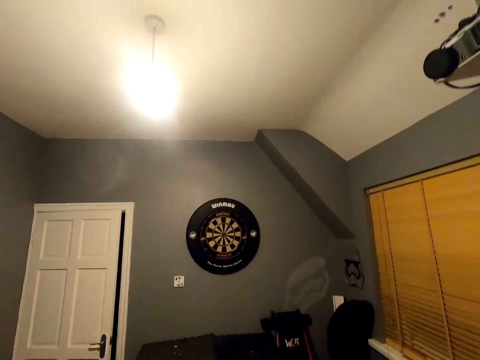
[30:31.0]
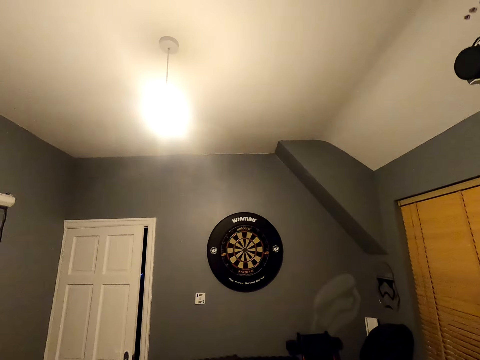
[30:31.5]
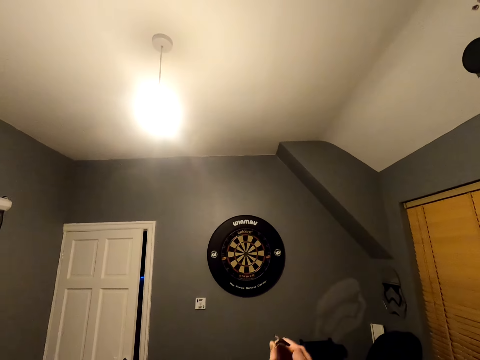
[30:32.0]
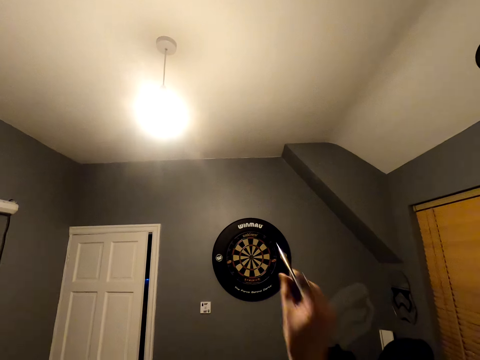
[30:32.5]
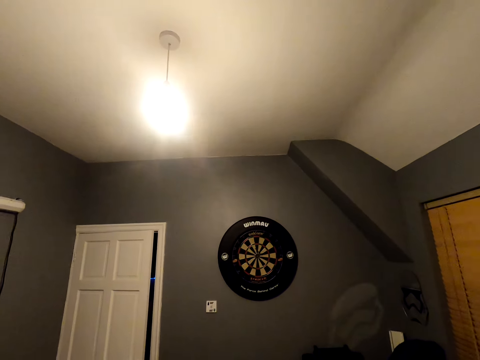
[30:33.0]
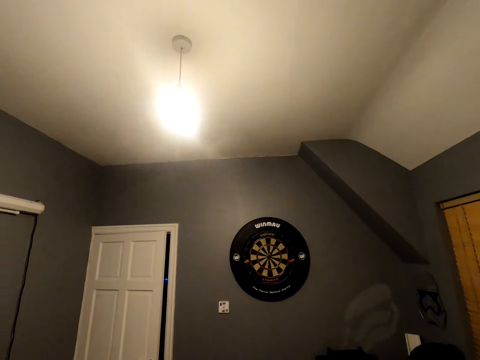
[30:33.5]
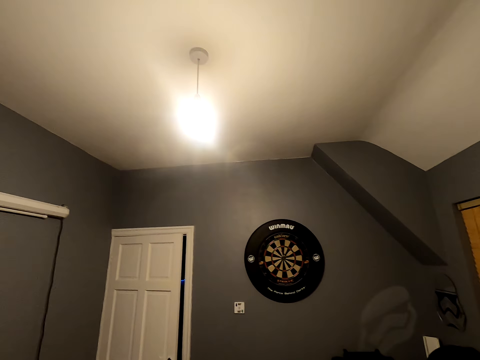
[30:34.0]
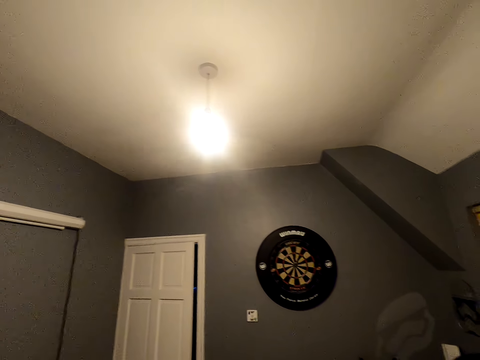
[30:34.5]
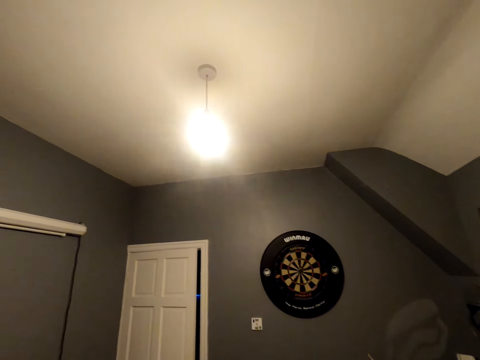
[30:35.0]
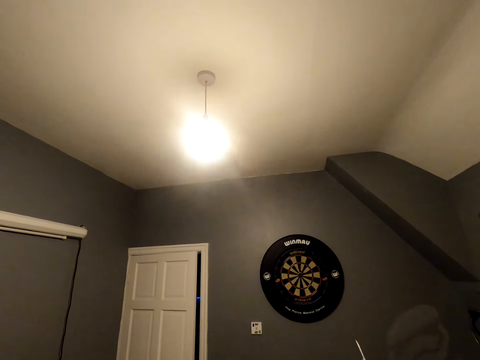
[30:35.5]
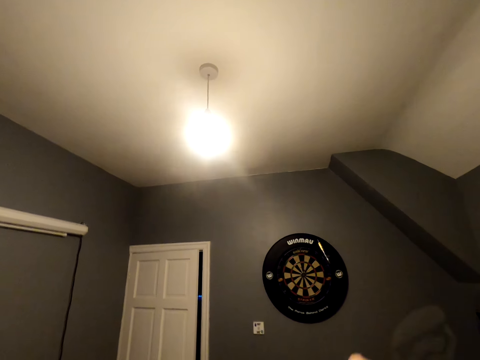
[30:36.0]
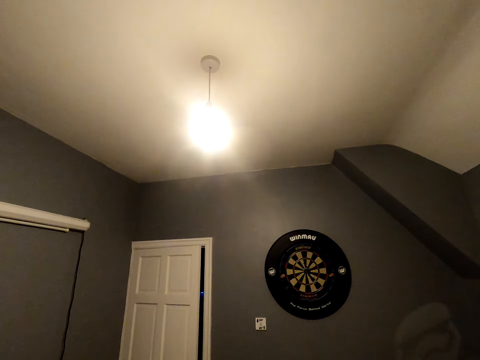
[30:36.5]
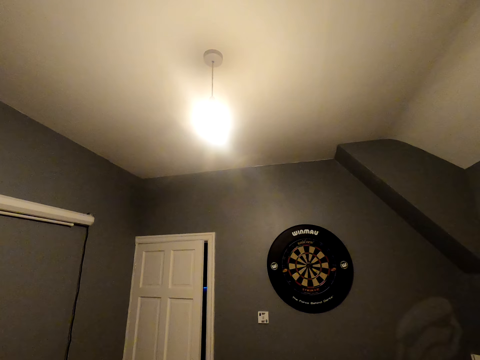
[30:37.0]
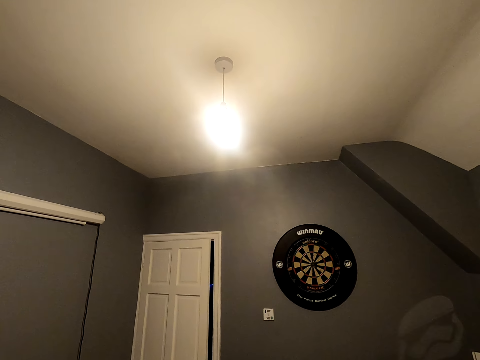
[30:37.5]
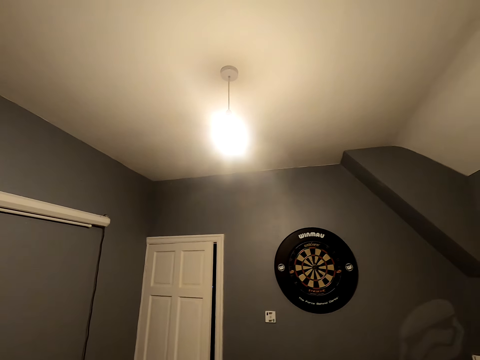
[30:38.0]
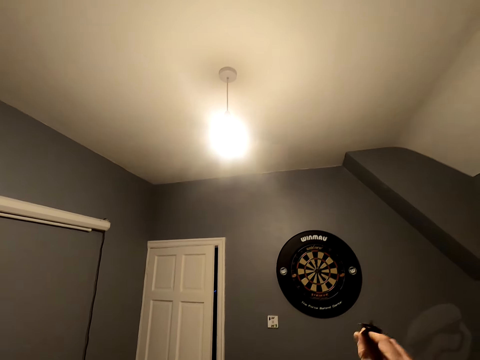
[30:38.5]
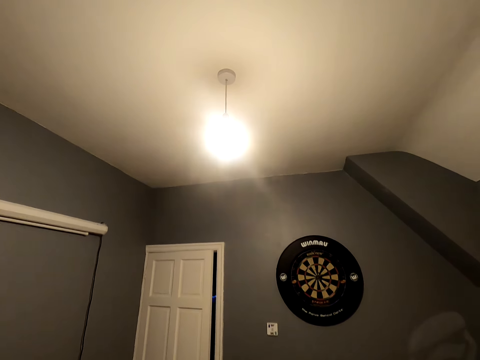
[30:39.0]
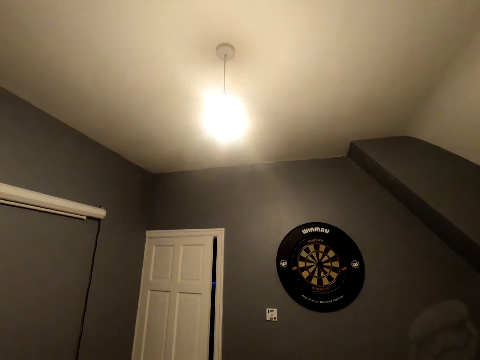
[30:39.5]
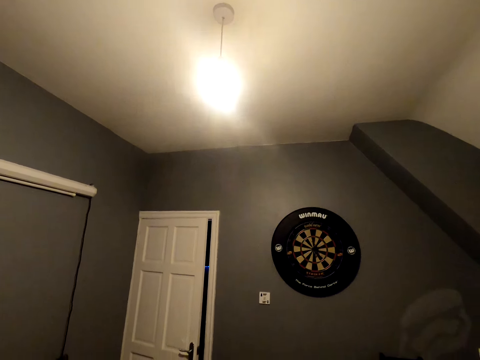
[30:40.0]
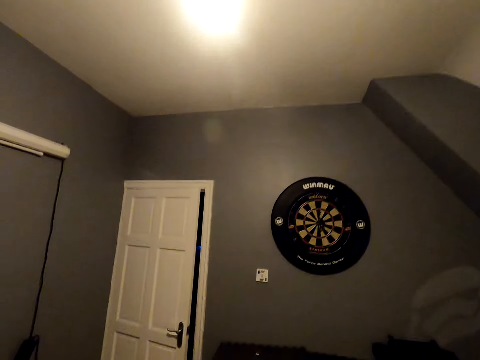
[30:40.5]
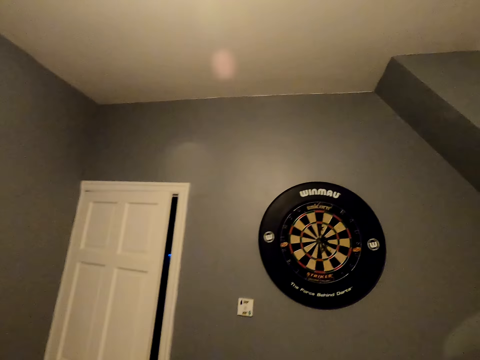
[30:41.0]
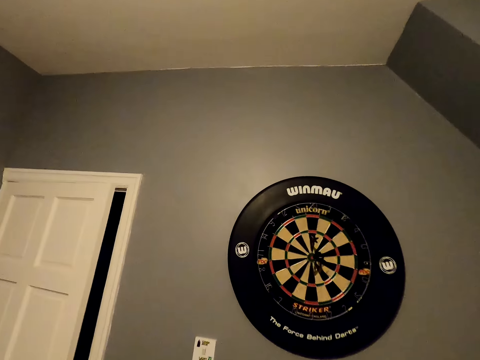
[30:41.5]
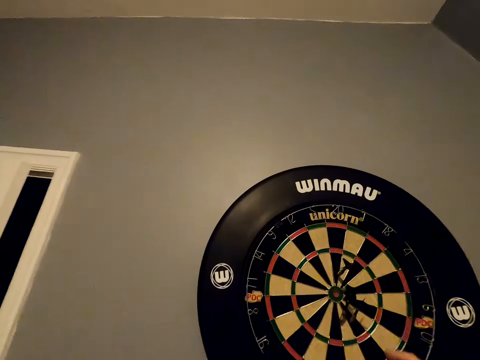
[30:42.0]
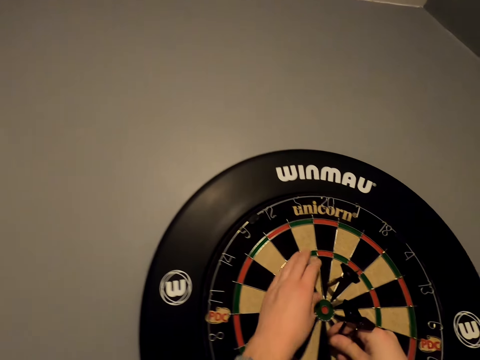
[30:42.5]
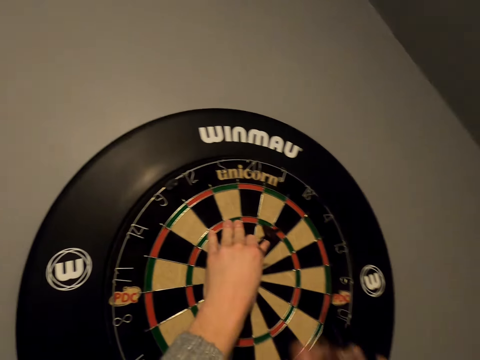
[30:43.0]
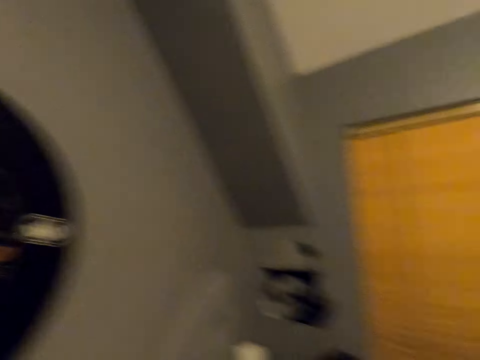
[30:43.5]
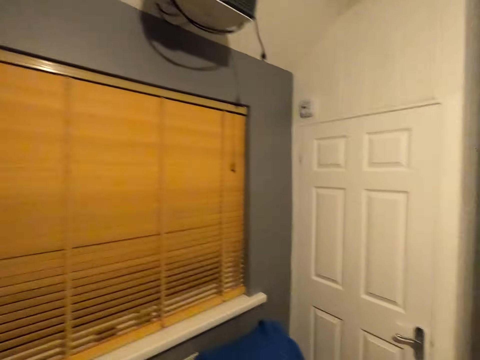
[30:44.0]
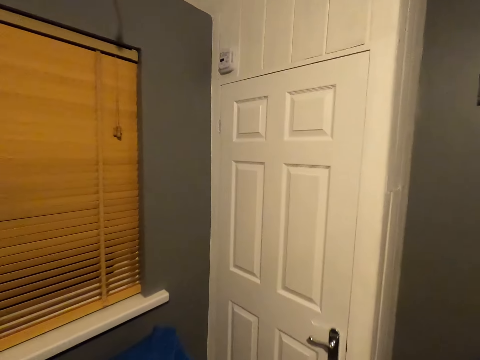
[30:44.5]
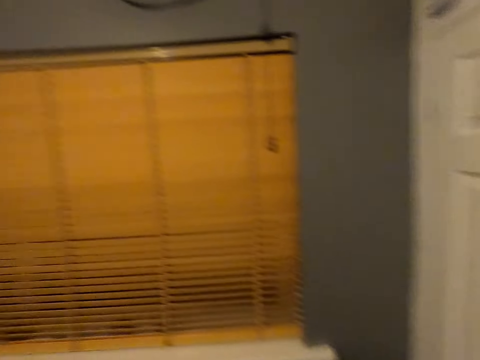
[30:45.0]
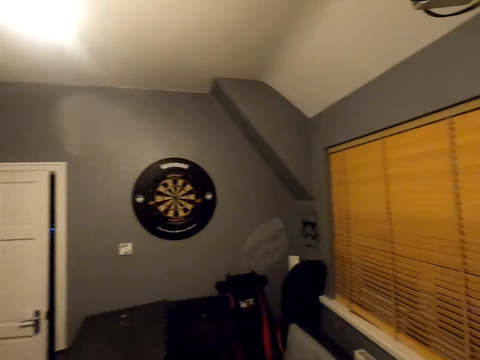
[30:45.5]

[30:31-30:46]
The camera wearer looks at the dart board. They throw the soft tip dart on the dartboard, and throw the dart on the dartboard repeatedly. They move close to the dart board. They pick the darts from the dartboard. They walk a few steps in the room.

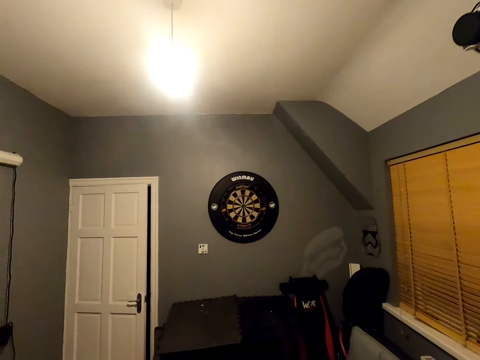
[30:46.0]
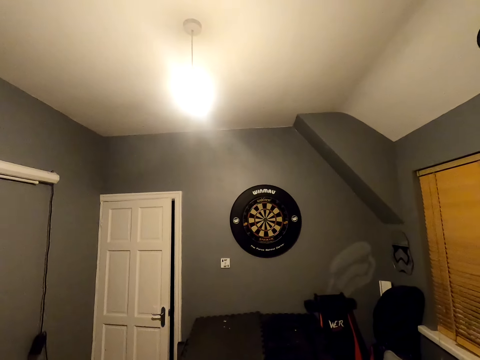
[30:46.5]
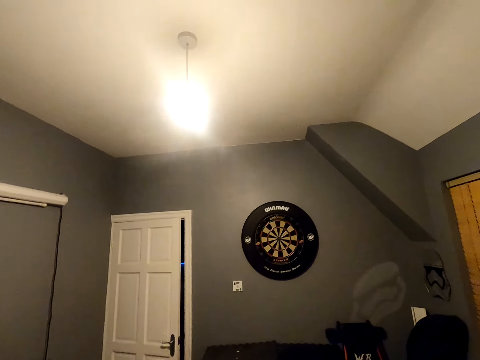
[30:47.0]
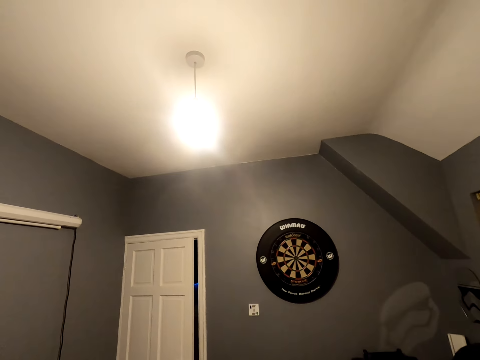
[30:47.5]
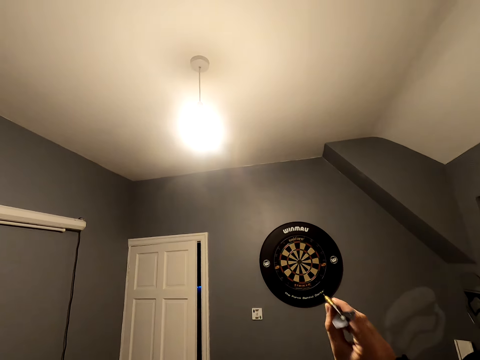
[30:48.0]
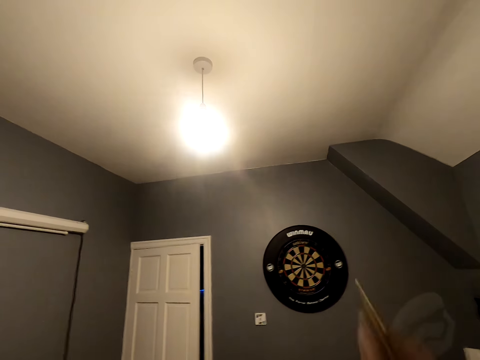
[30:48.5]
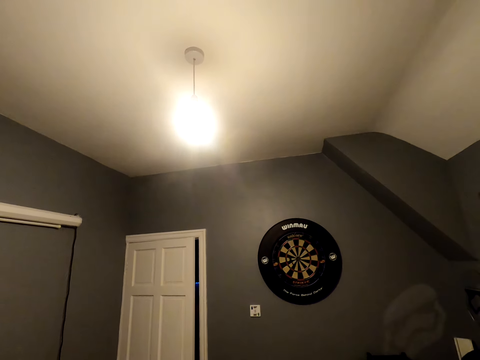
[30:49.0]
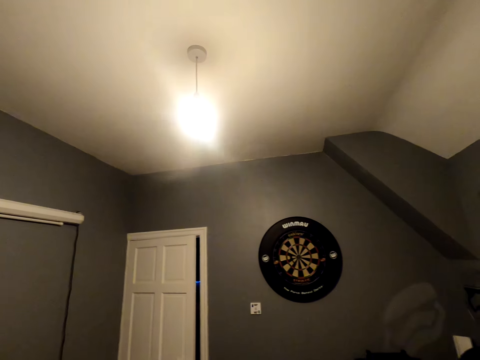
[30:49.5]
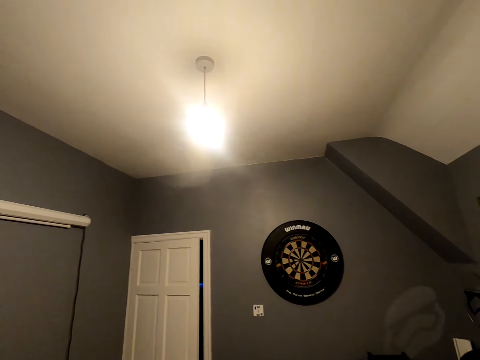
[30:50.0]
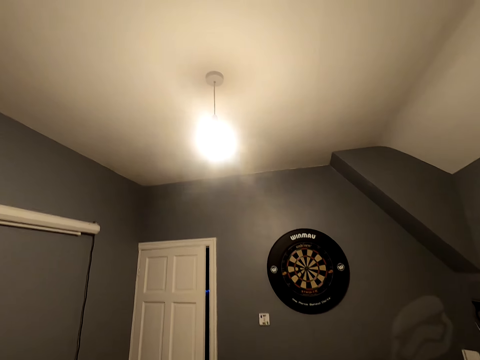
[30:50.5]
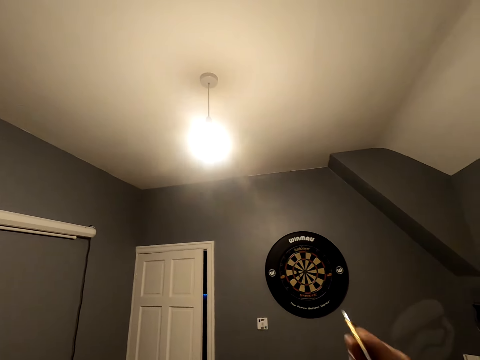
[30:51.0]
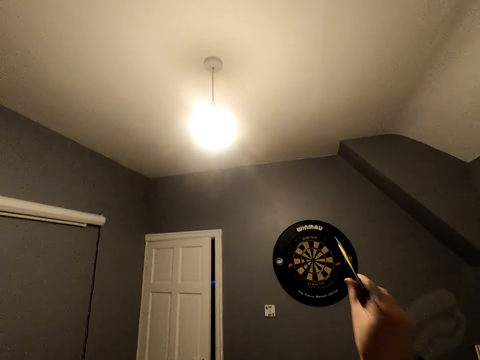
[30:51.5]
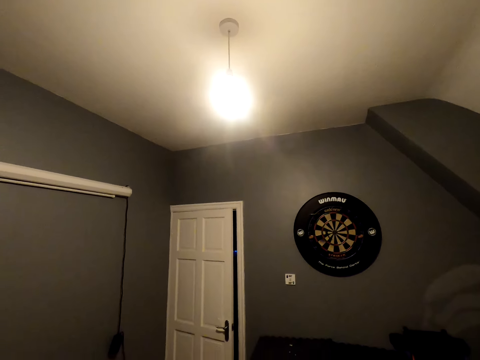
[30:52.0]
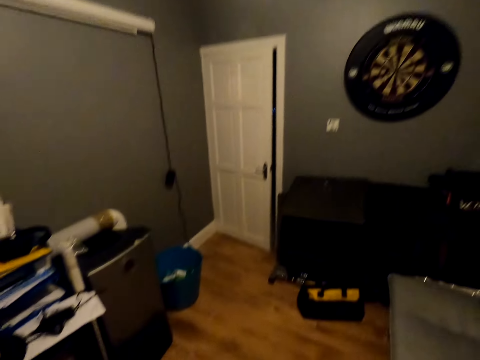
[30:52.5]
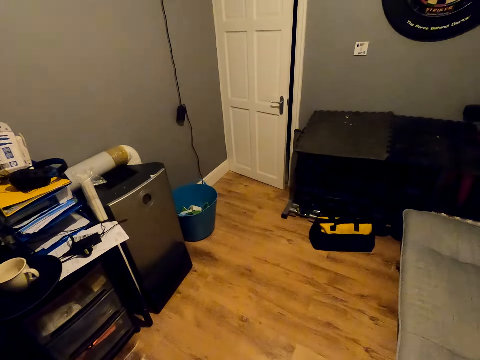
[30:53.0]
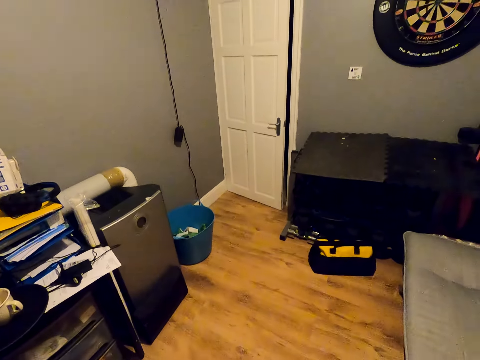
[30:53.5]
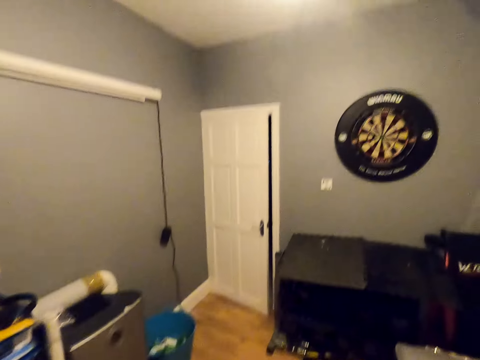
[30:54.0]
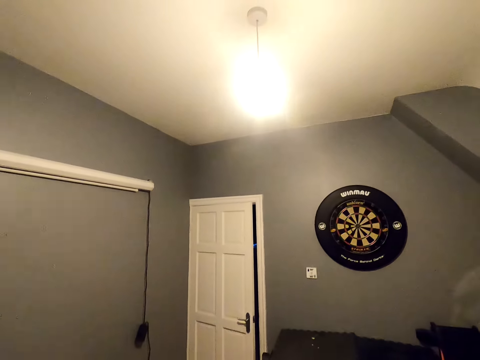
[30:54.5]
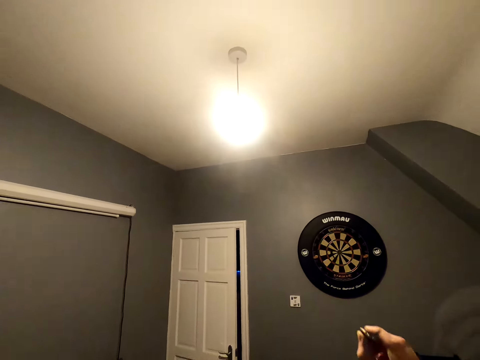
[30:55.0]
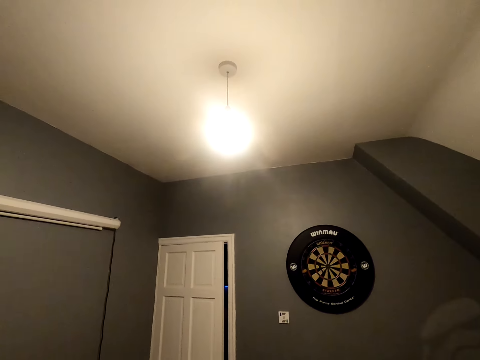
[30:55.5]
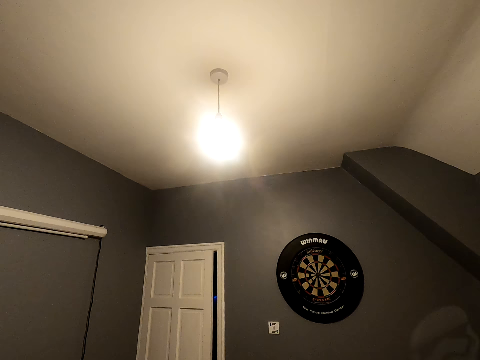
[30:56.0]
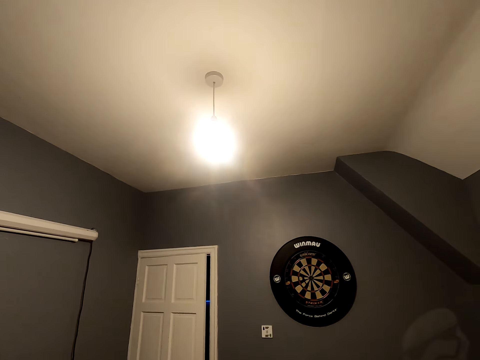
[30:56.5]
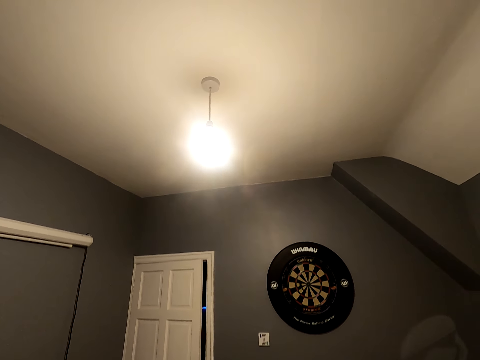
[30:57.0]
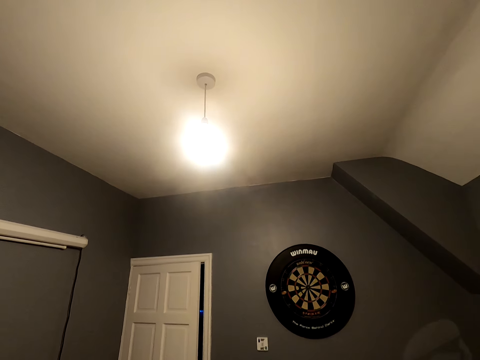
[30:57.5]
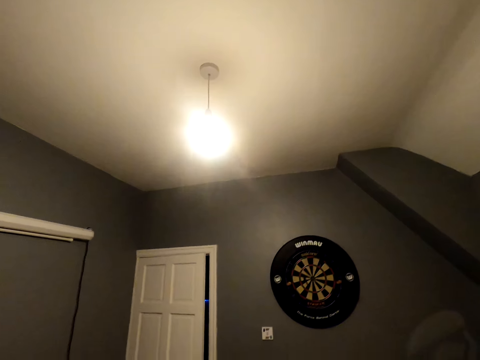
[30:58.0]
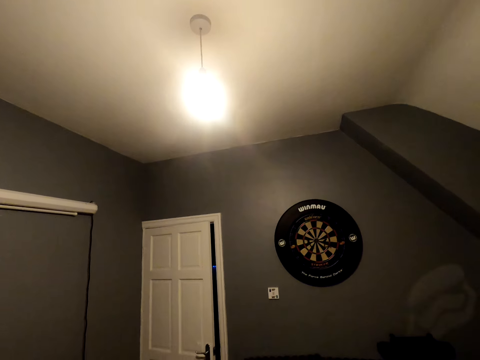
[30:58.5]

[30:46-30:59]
The camera wearer turns around. They throw the soft tip darts towards the dart. They position the dart. They throw the dart. They look in the room. They throw the soft tip darts towards the dart.
